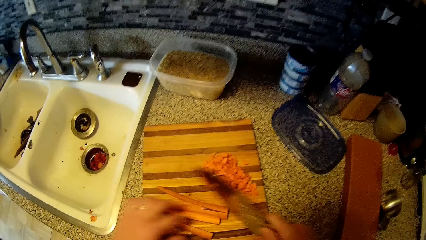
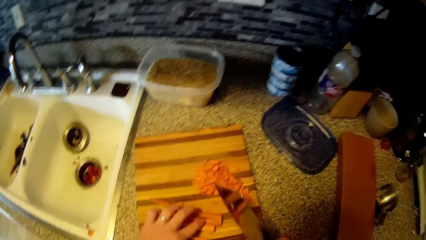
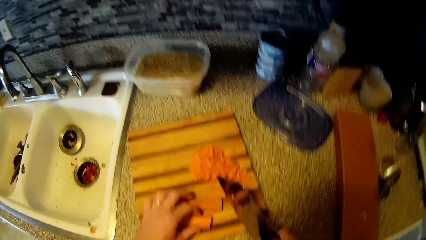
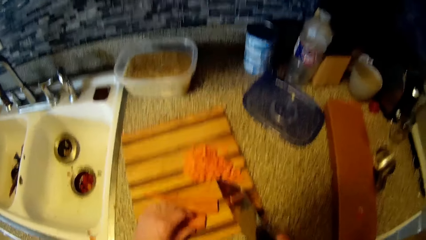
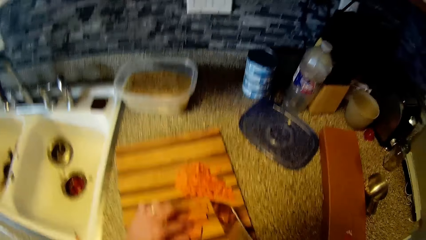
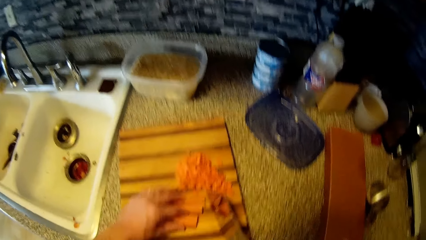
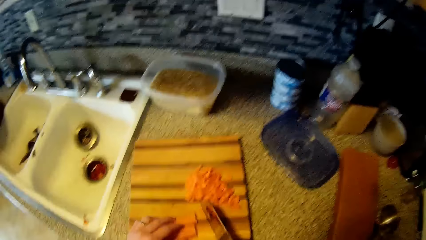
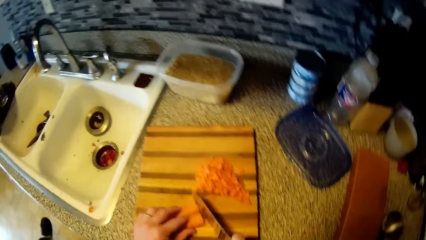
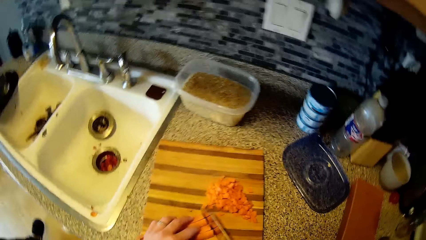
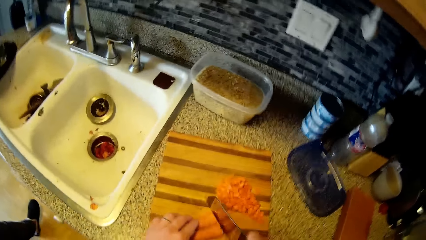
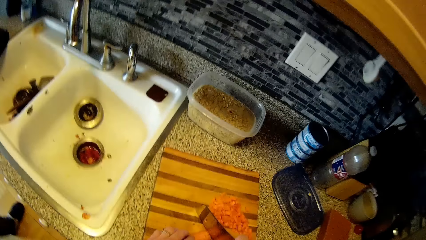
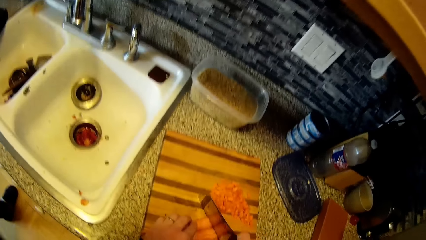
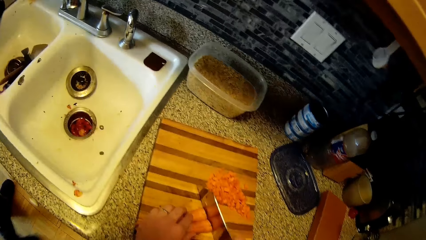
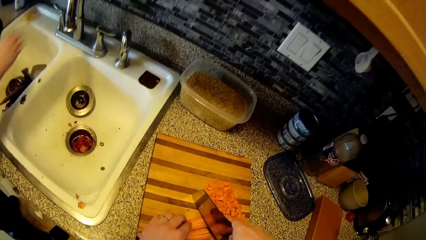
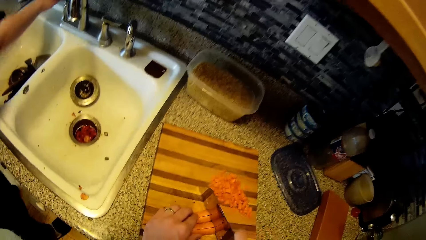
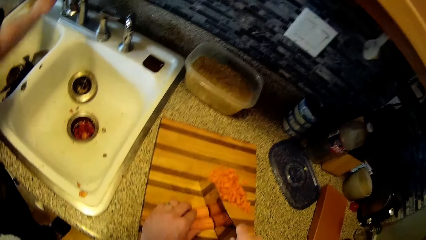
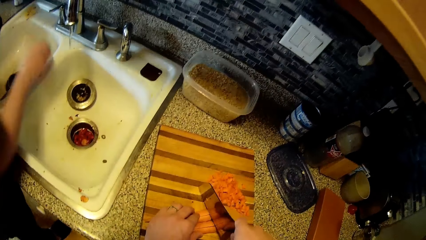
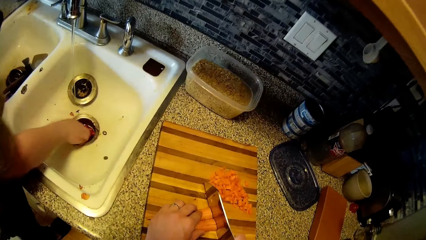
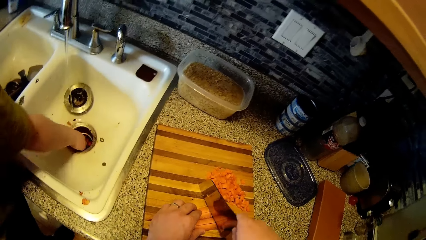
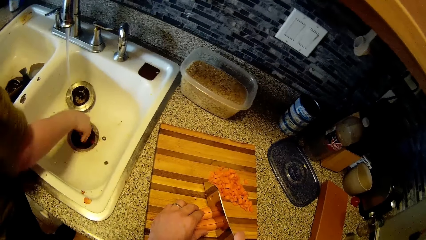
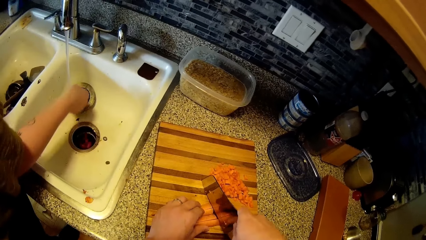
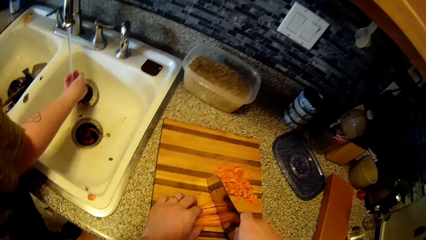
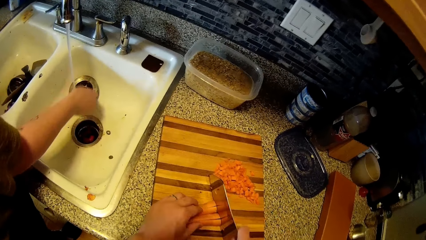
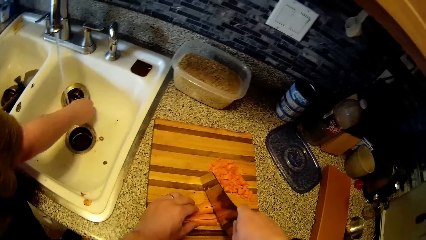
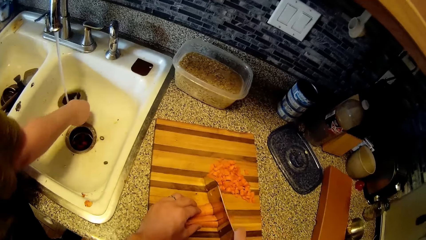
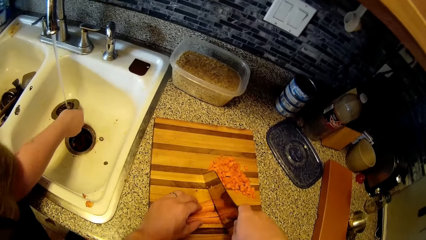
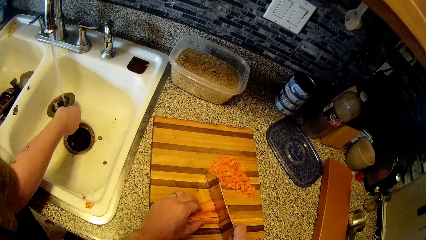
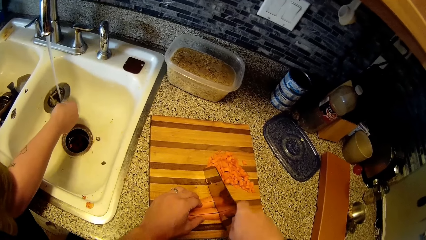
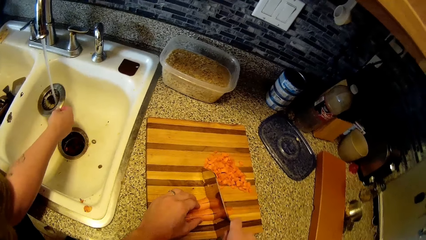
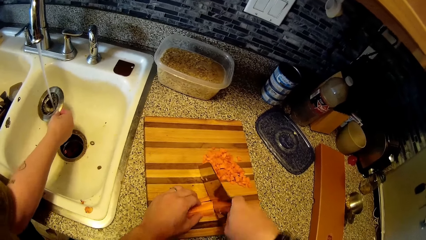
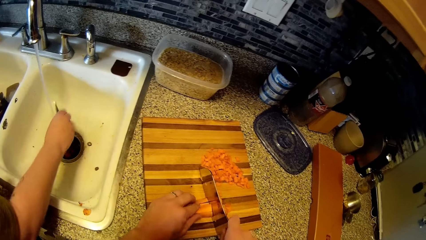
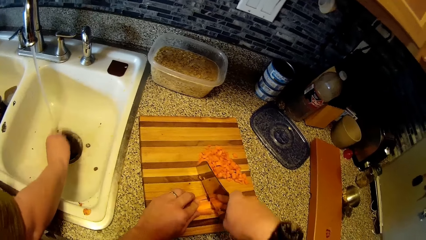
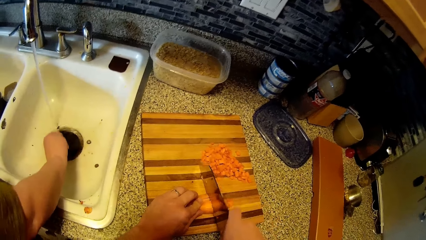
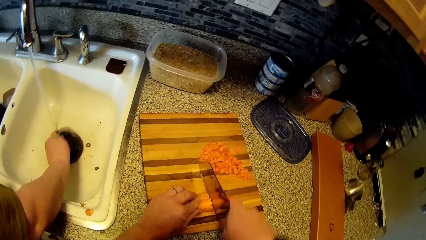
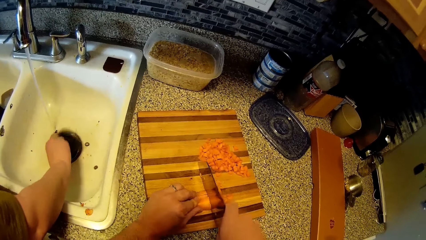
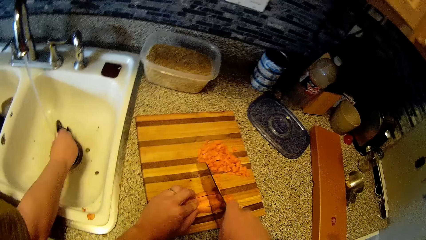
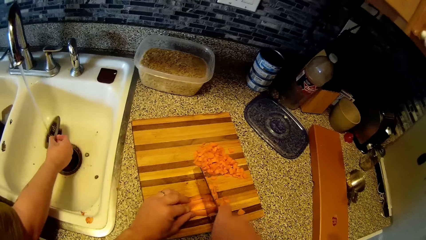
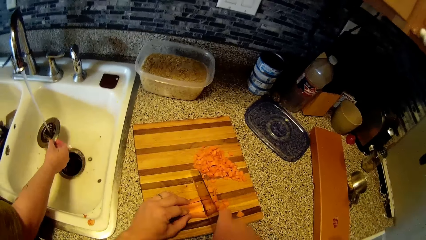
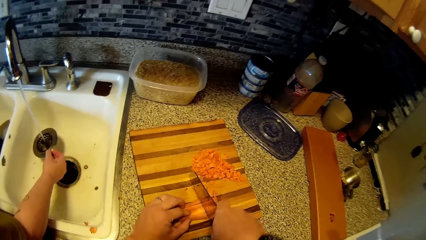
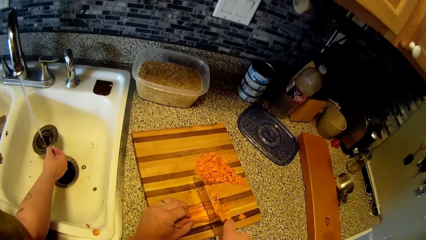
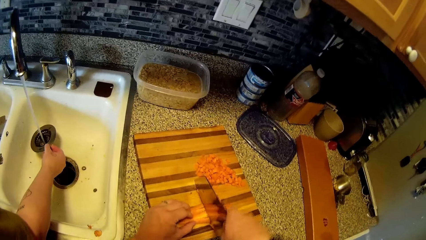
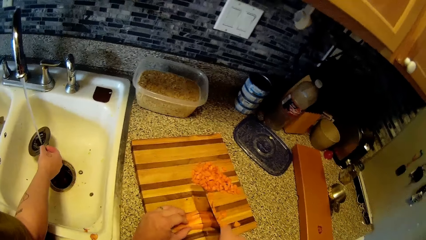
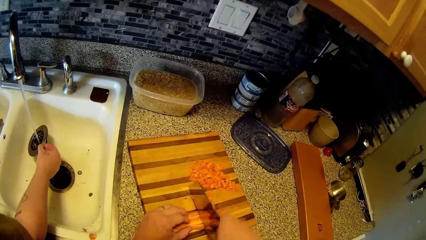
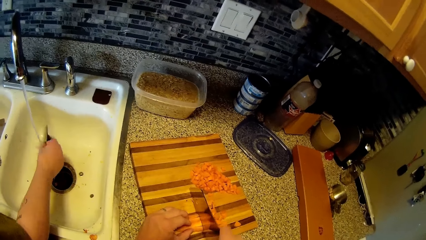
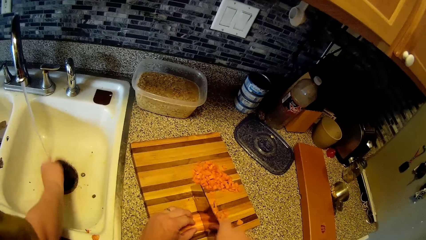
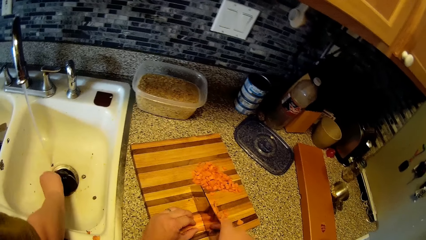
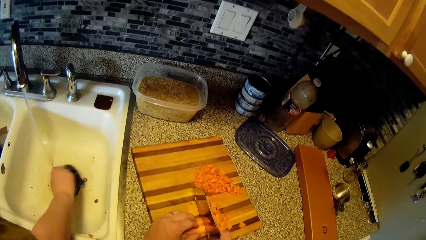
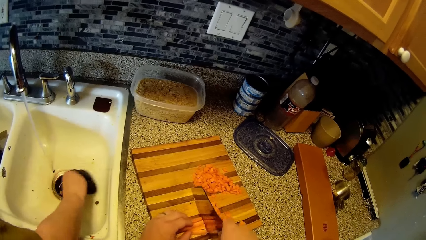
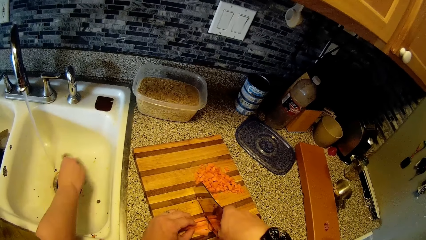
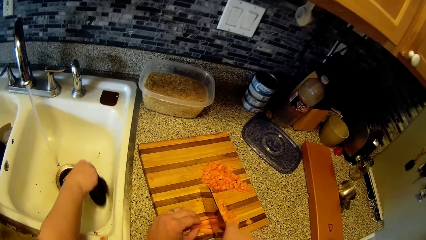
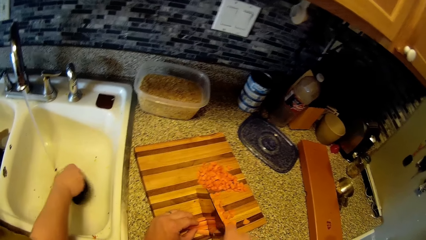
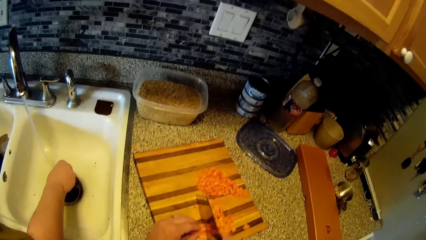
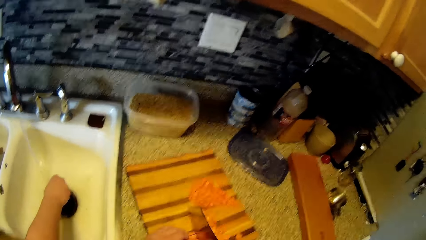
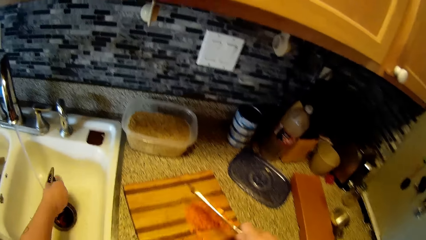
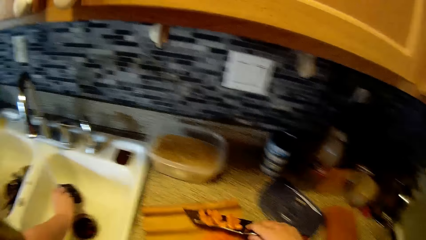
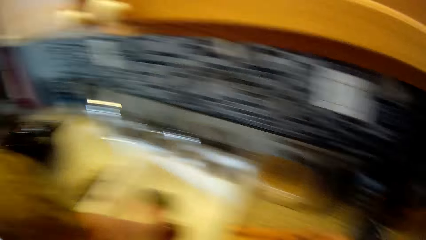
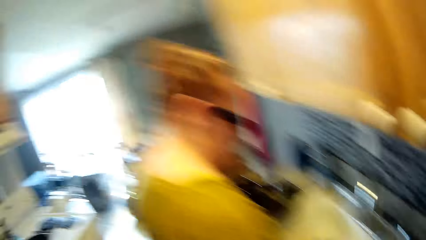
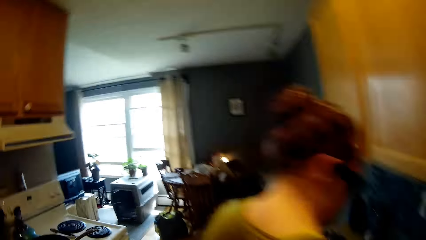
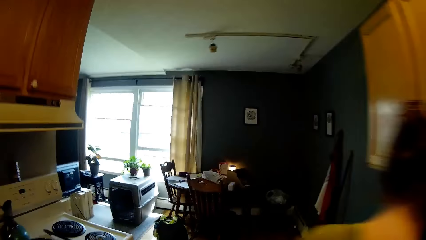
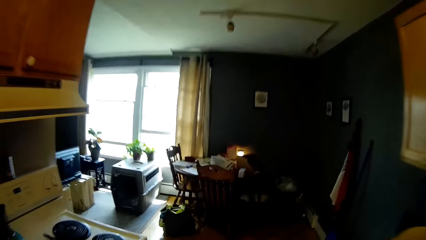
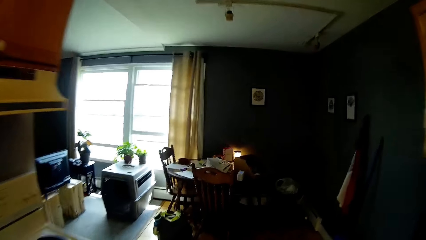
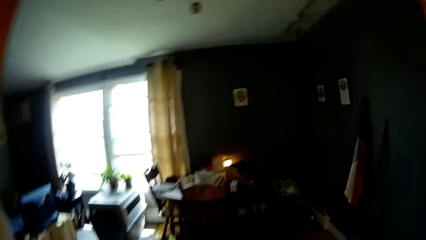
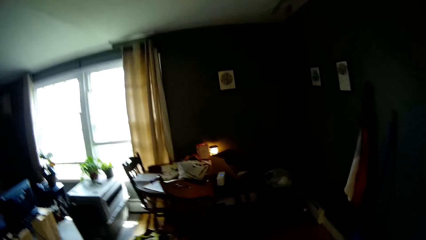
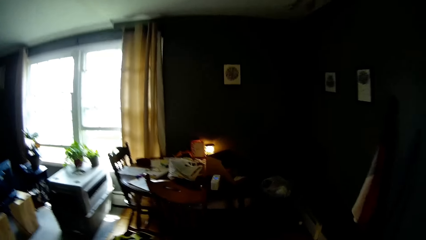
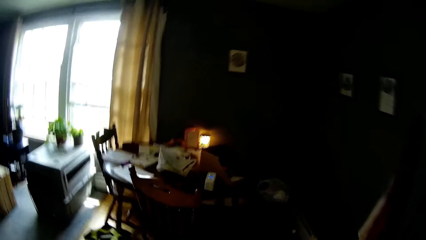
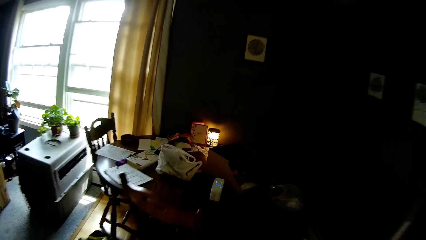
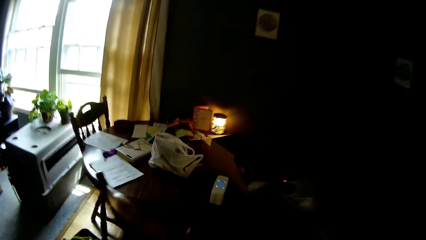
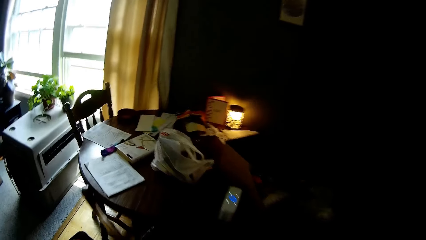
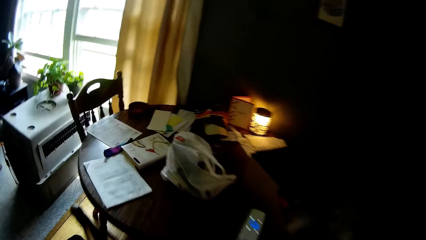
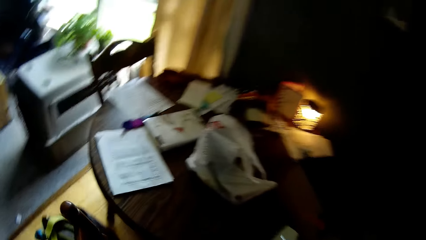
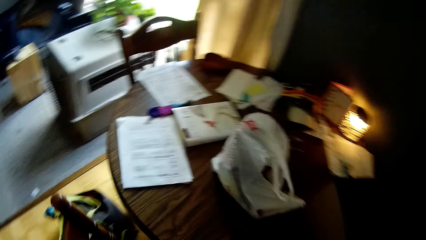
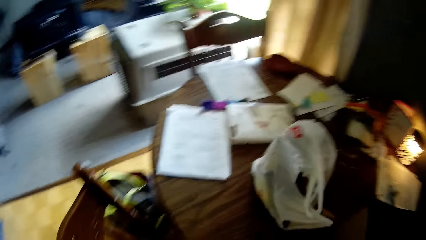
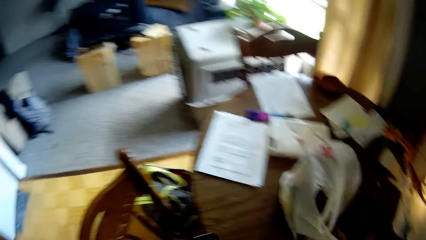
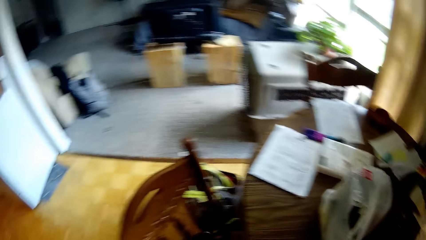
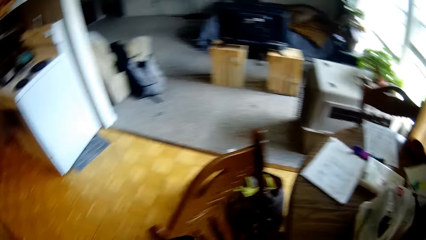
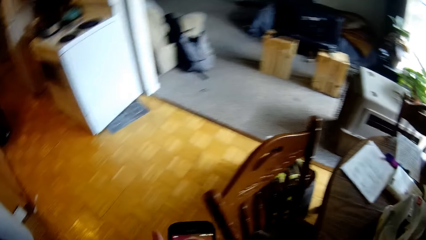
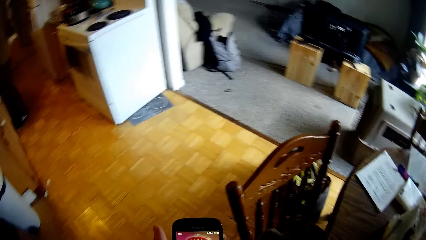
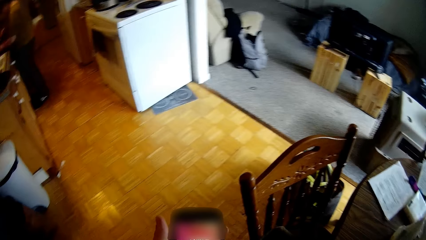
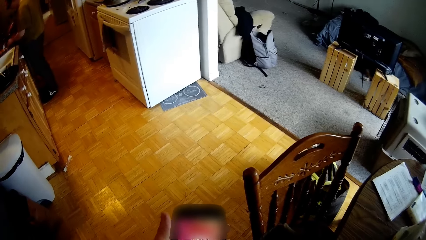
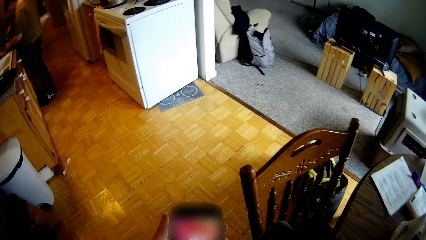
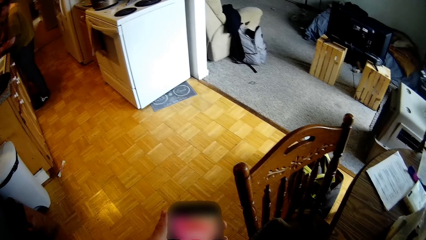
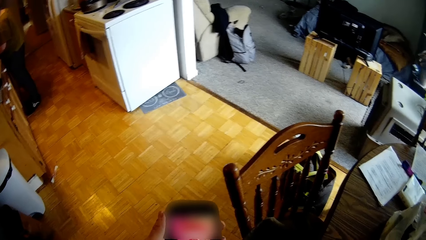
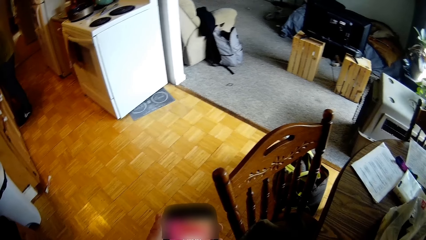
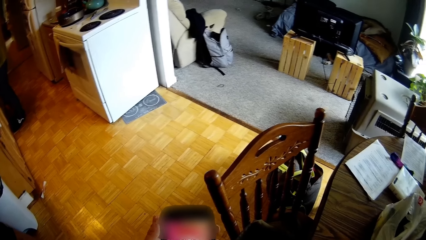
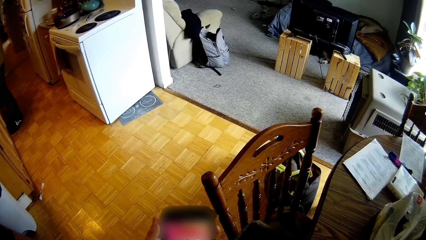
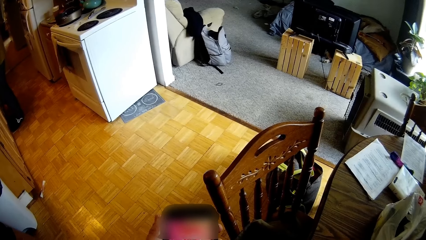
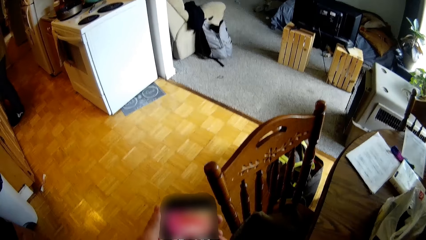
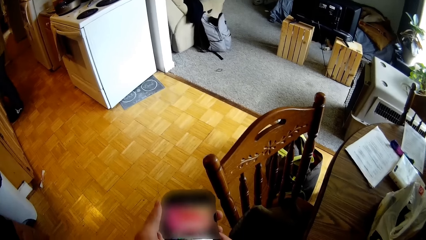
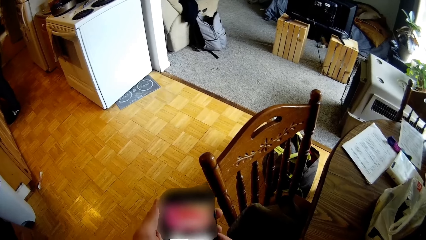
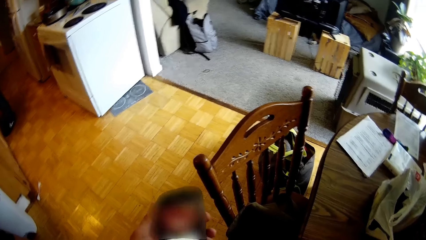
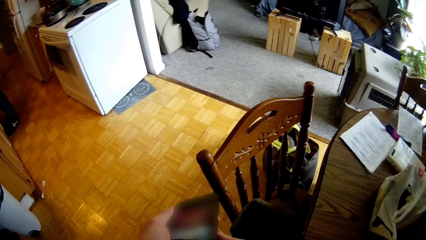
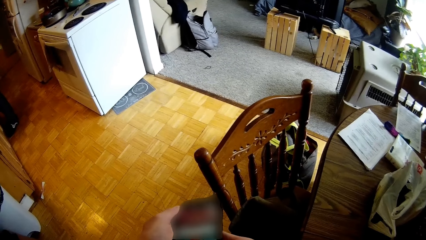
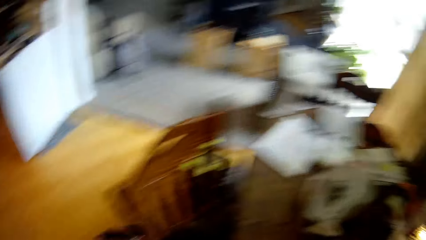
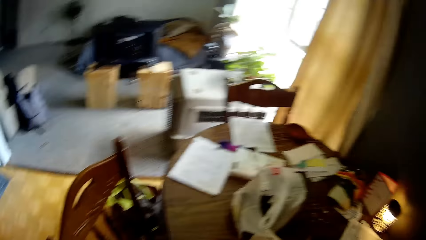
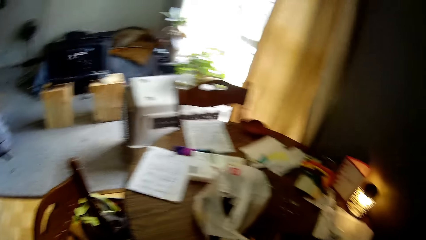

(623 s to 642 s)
The camera wearer collects carrots. He collects the carrots again. The woman turns on the kitchen sink with her right hand. She puts her right hand in the sink hole, rinses her hand with water from the tap in the sink, picks up the sink strainer in the sink with her right hand, and rinses the sink strainer with water from the tap in the sink. She shakes the strainer. The camera wearer converses with the woman. He walks in the room towards a dining table. He presses a phone with his hands.
